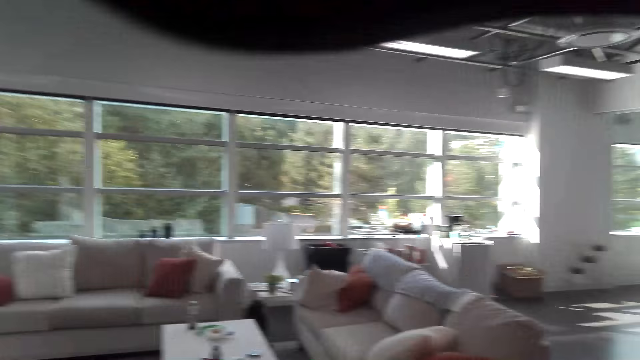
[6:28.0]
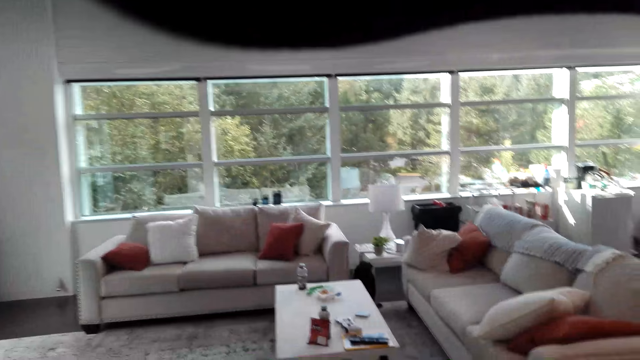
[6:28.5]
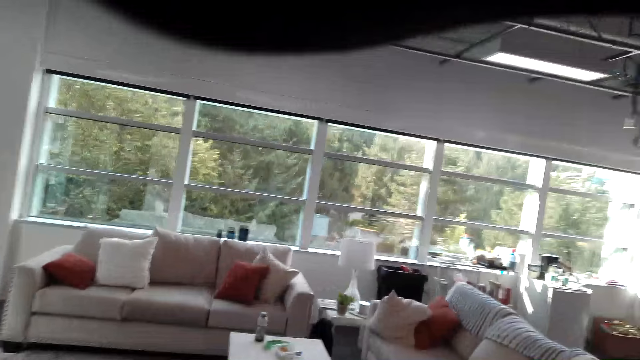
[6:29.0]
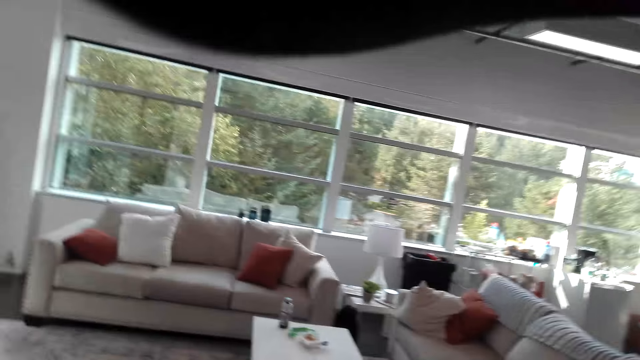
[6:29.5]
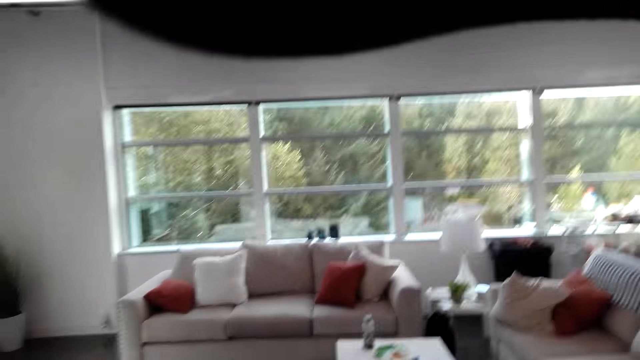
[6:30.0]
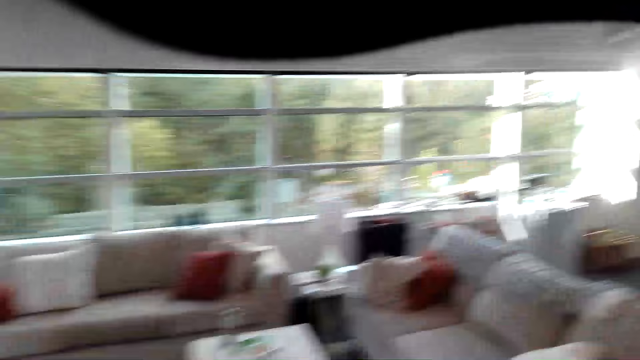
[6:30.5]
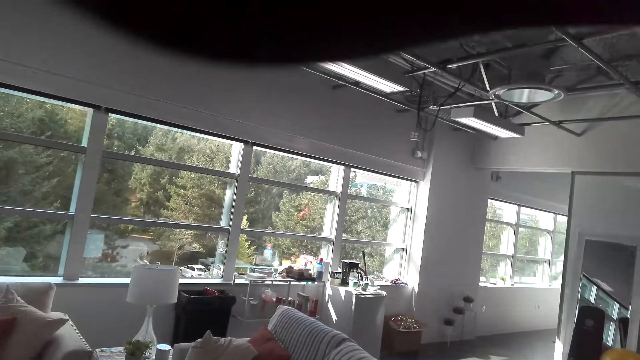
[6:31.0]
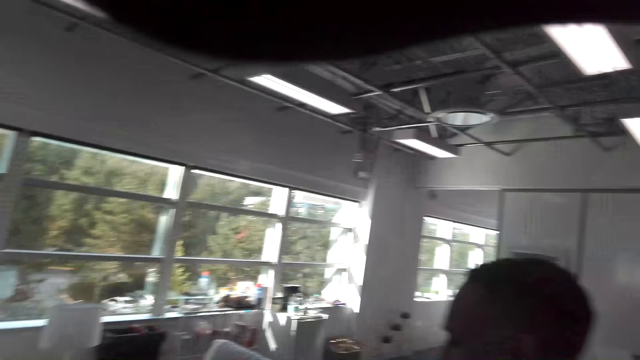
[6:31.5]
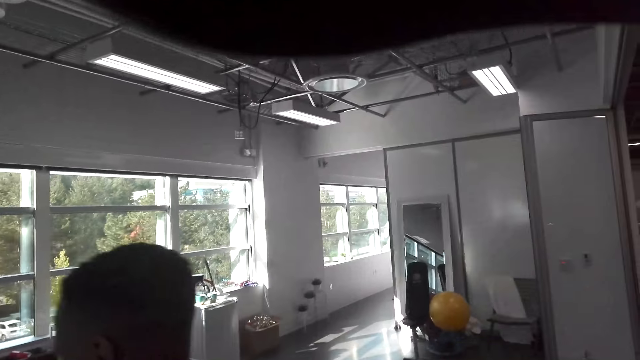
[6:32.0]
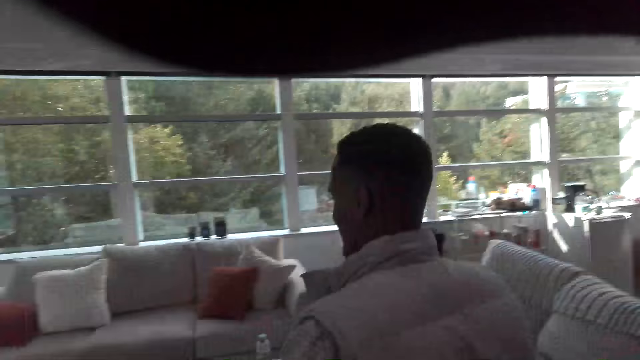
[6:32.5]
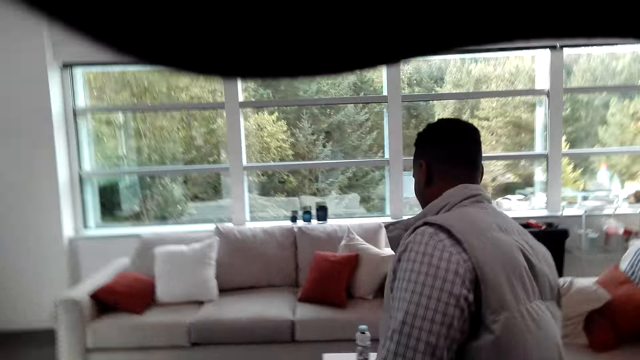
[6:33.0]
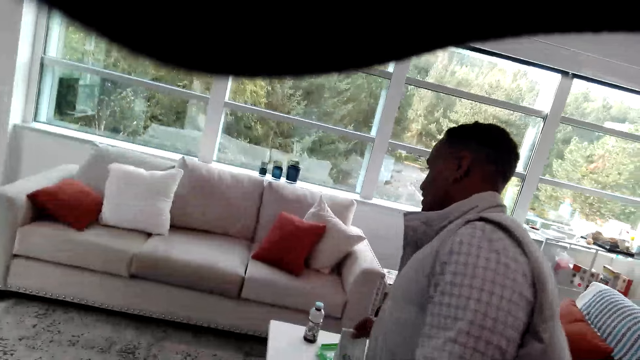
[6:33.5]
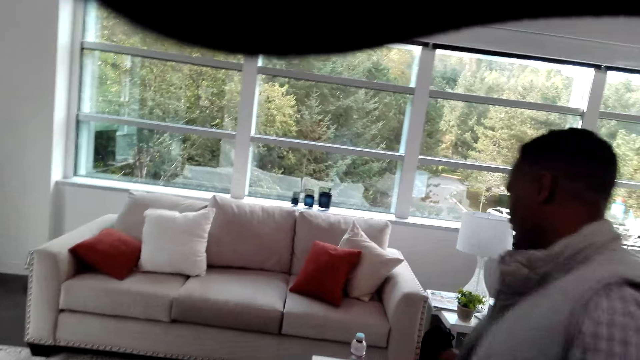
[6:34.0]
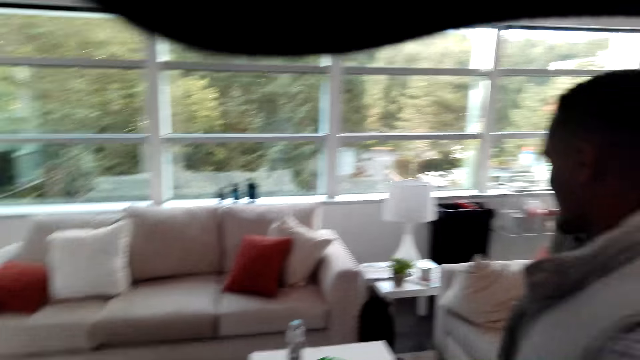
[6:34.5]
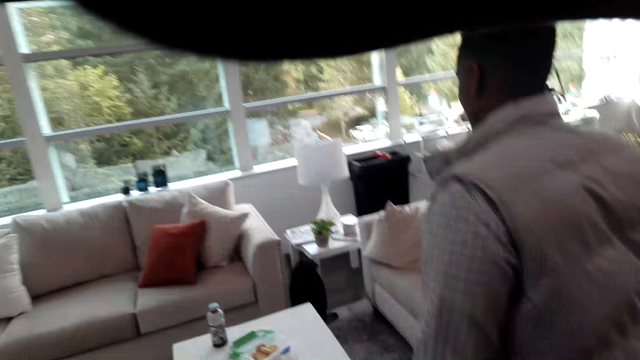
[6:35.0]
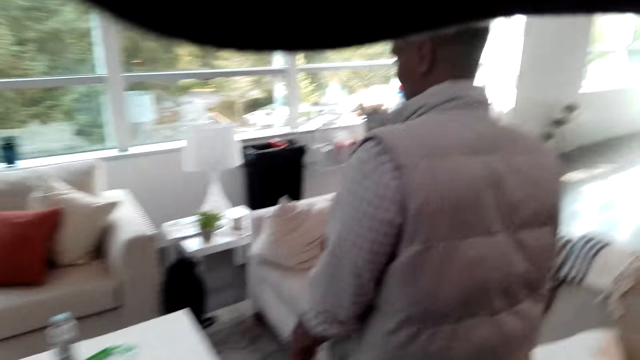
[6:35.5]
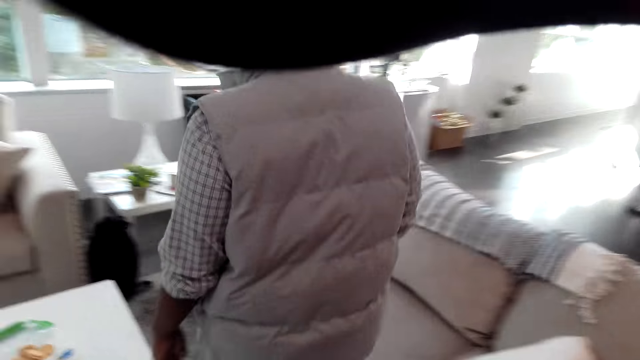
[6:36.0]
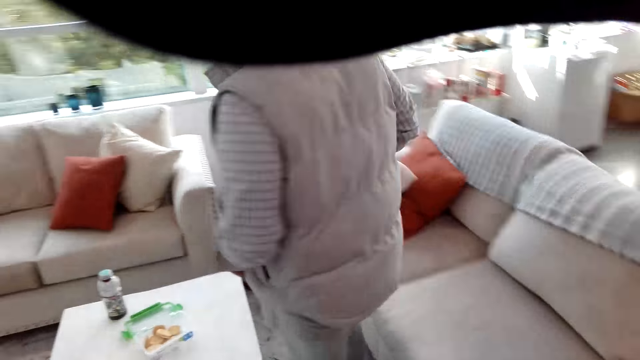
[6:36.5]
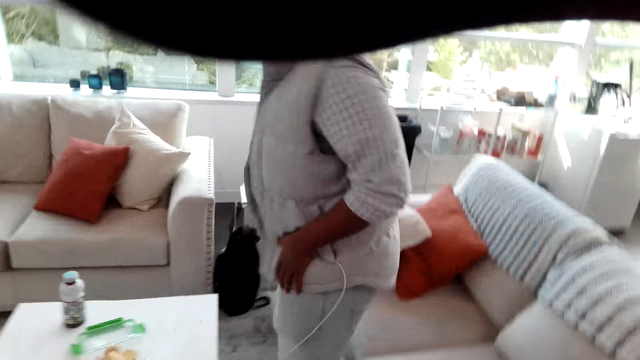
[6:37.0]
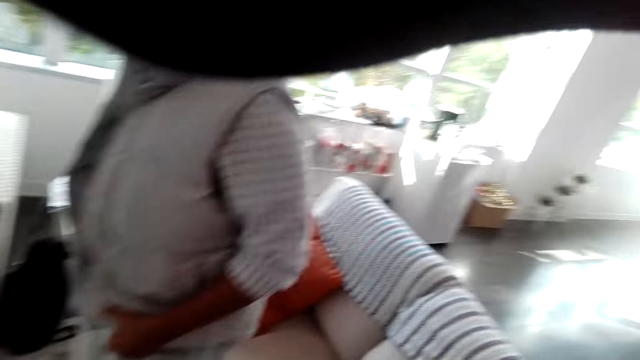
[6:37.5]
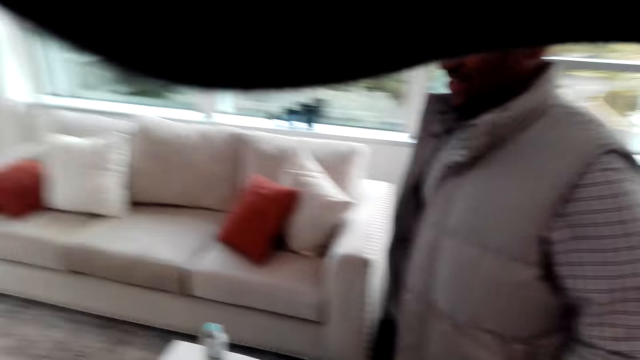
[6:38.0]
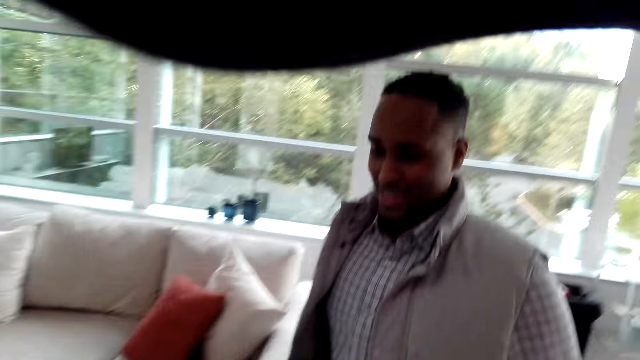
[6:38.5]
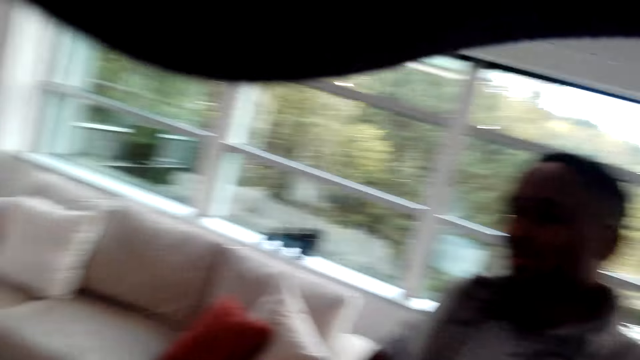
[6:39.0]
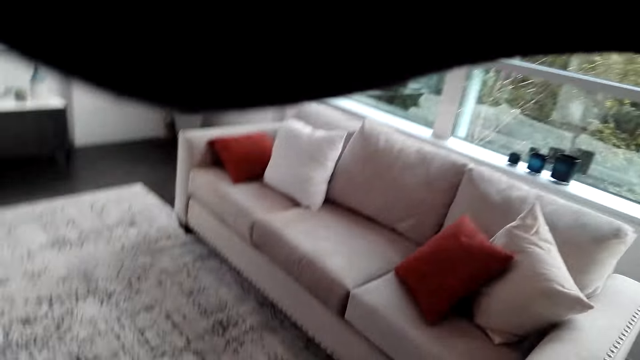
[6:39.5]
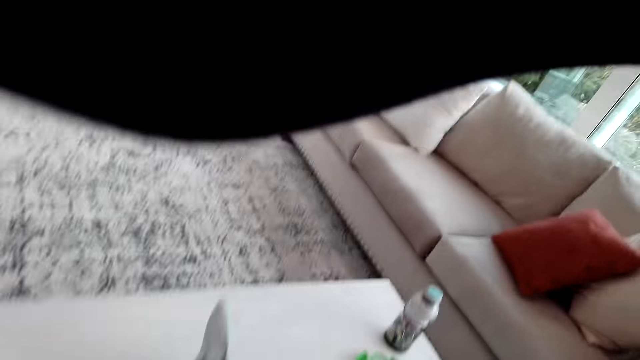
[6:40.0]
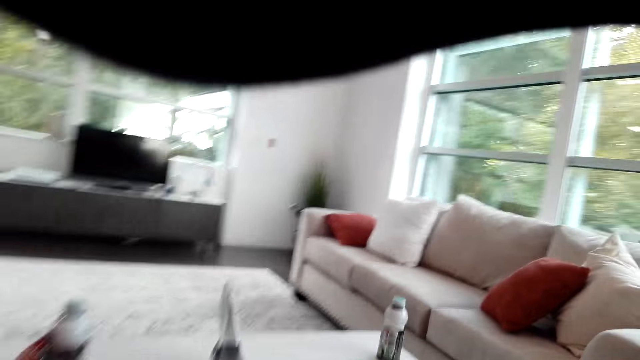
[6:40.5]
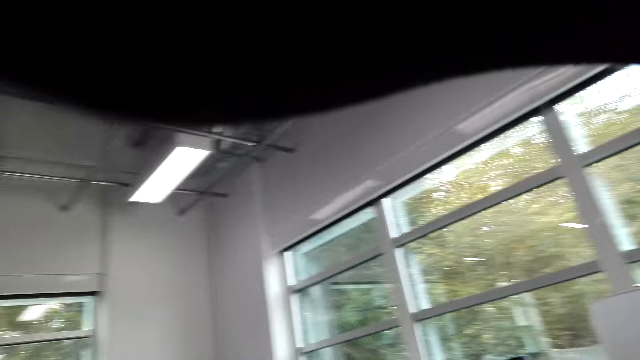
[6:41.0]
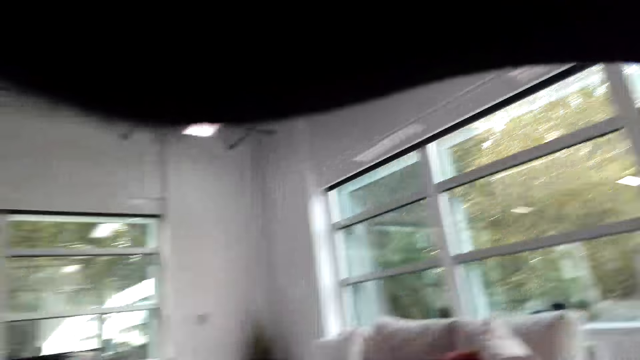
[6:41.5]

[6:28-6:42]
The camera wearer talks with a man. The man picks something. The camera wearer walks around.

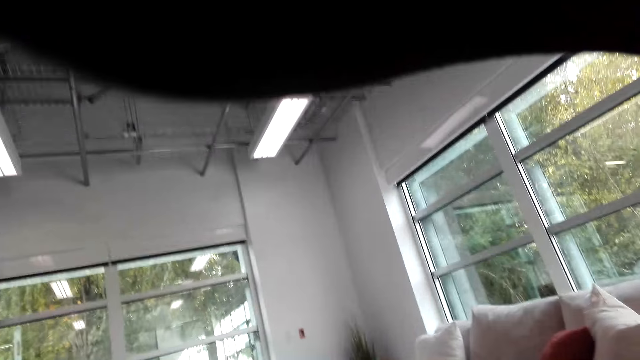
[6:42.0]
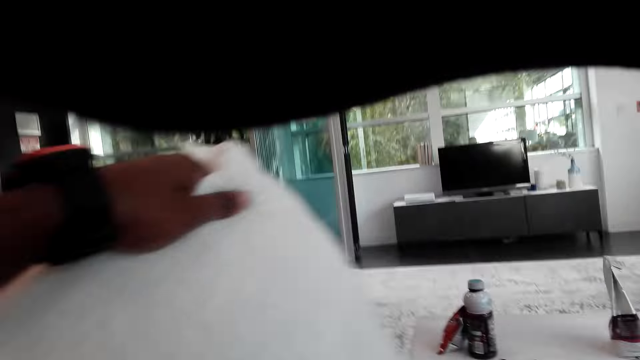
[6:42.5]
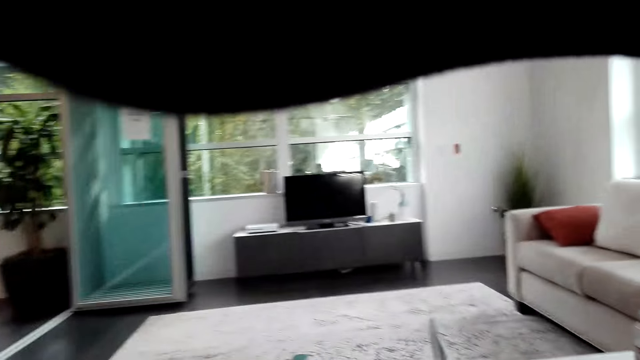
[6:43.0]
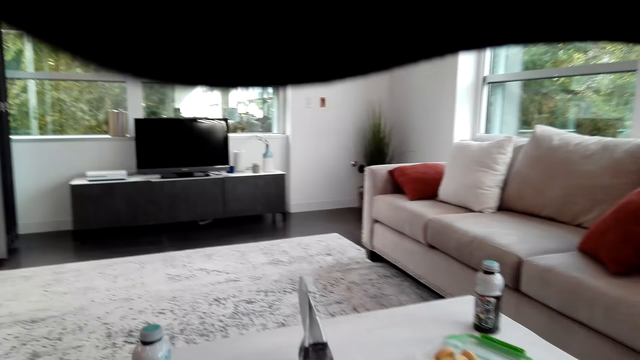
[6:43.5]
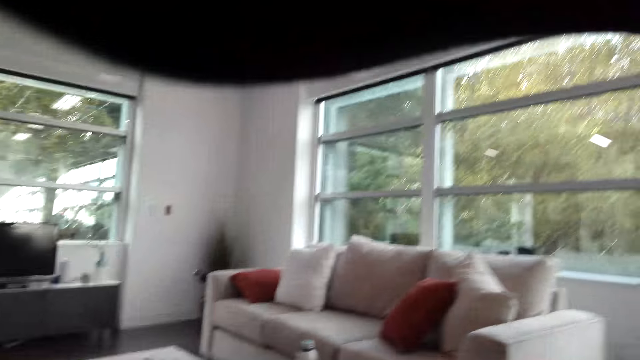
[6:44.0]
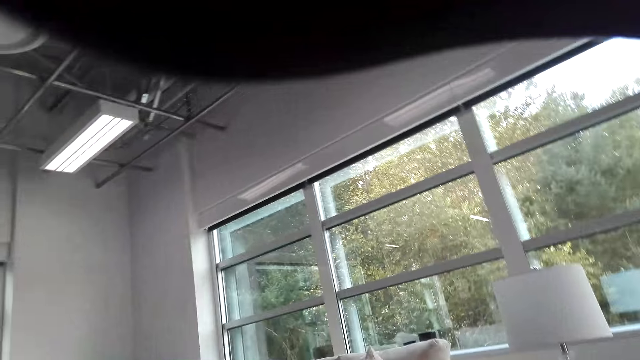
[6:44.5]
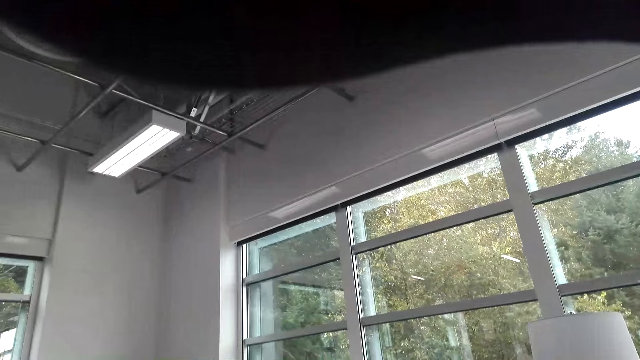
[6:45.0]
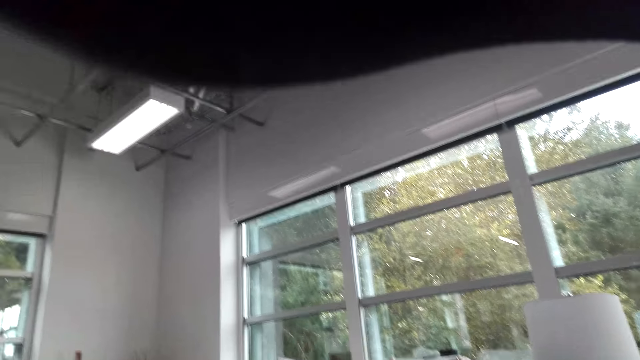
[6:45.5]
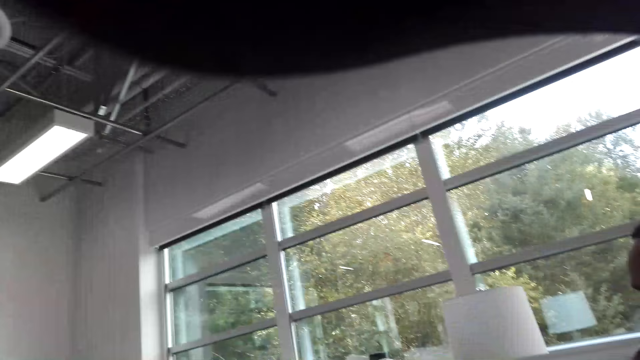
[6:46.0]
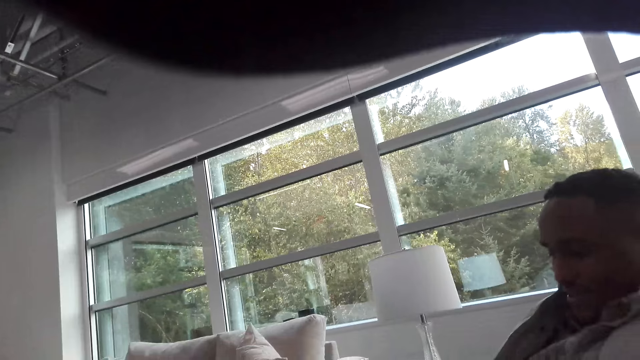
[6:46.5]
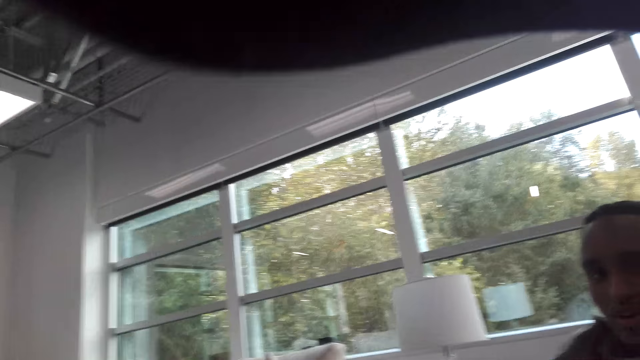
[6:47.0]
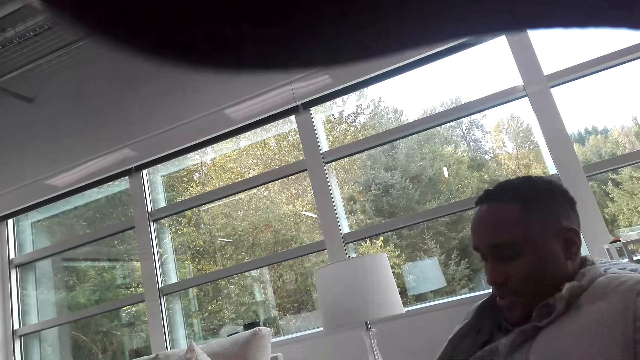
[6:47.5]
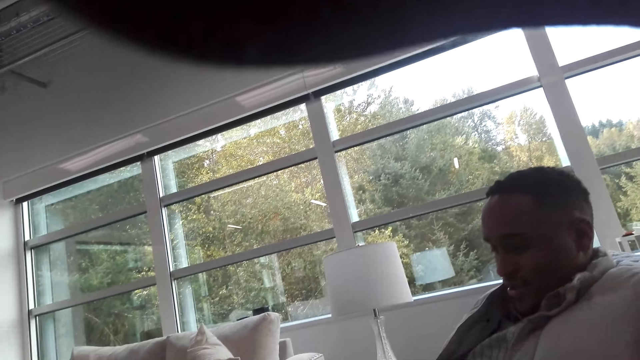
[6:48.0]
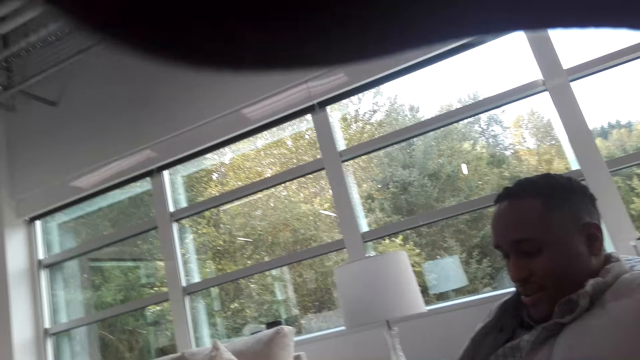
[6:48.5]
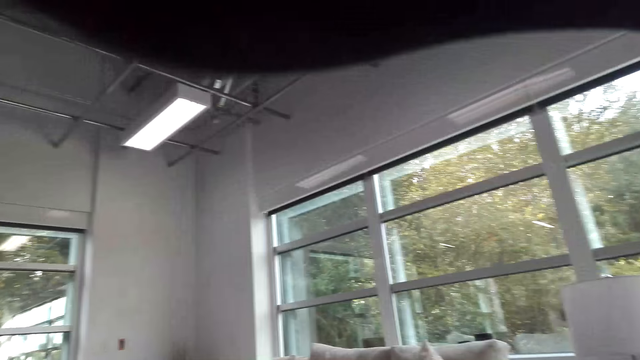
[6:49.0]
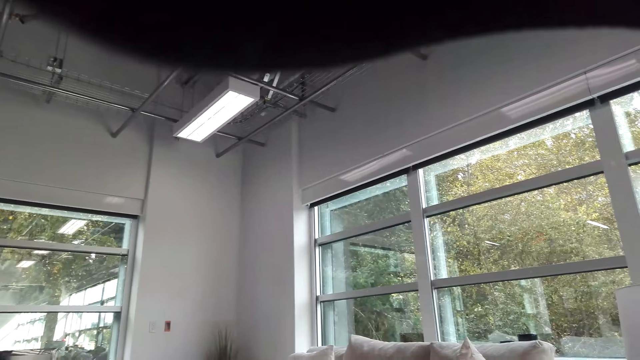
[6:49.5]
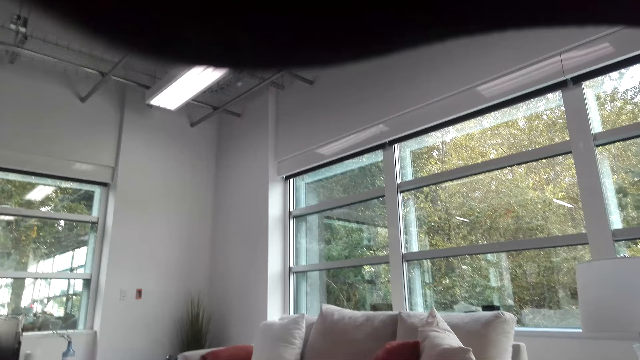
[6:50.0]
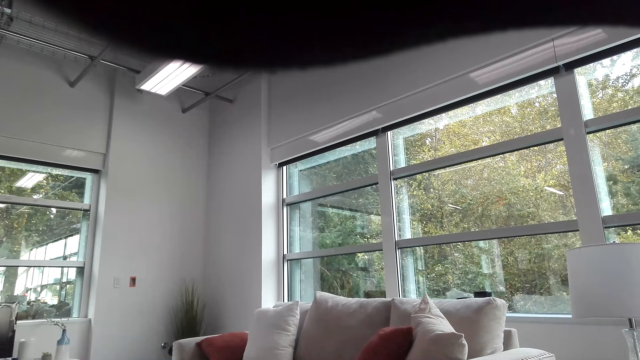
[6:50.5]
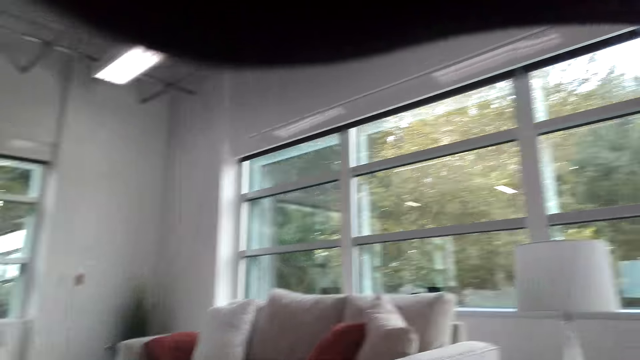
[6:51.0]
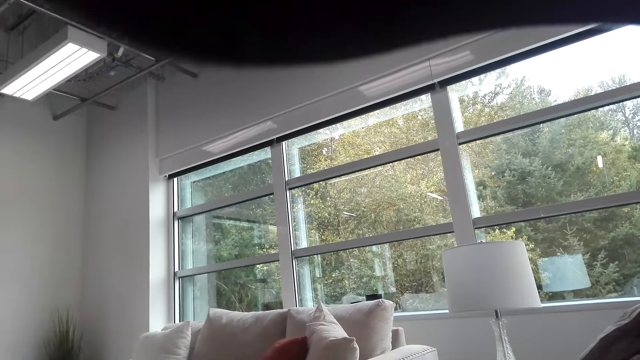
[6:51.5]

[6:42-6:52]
The camera wearer sits on the chair. A man talks with the camera wearer. The camera wearer looks around.
